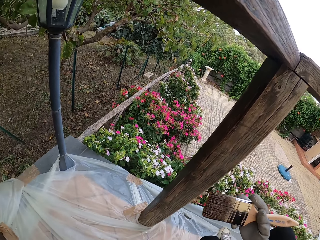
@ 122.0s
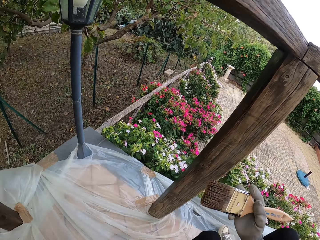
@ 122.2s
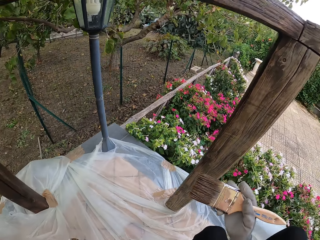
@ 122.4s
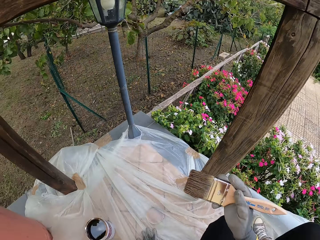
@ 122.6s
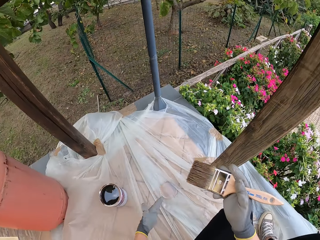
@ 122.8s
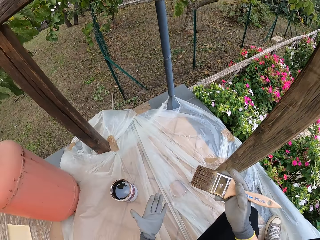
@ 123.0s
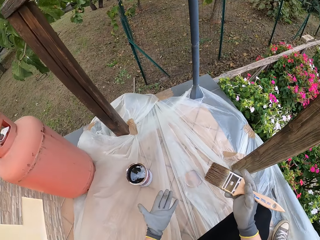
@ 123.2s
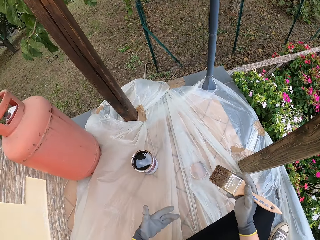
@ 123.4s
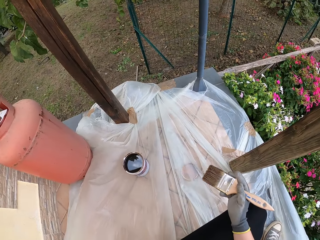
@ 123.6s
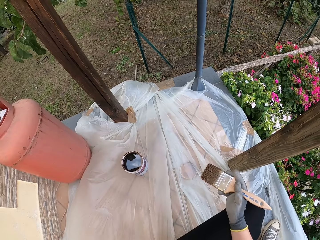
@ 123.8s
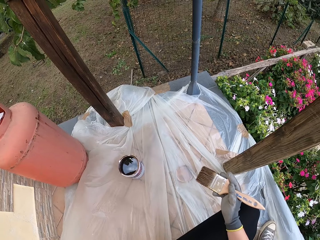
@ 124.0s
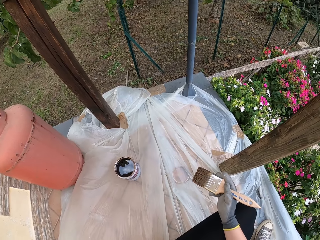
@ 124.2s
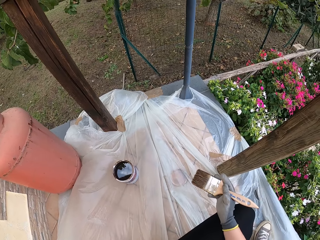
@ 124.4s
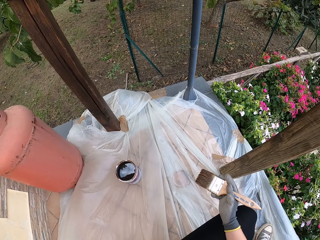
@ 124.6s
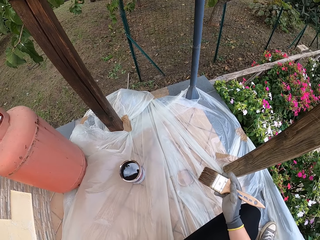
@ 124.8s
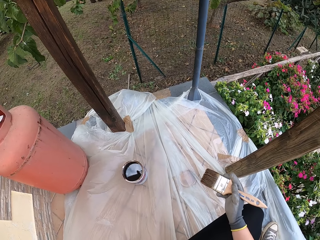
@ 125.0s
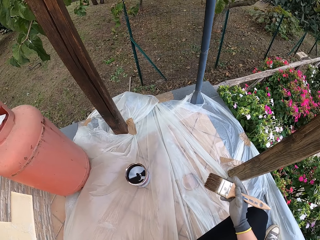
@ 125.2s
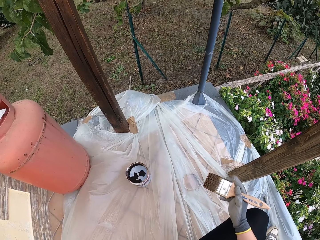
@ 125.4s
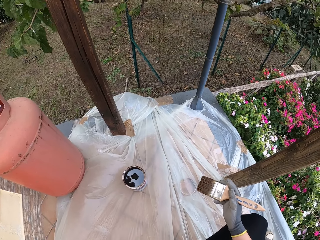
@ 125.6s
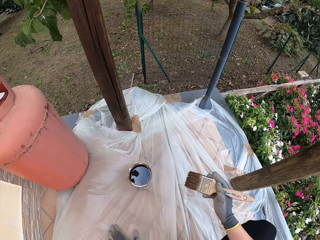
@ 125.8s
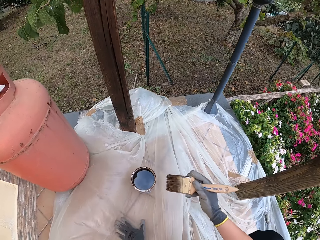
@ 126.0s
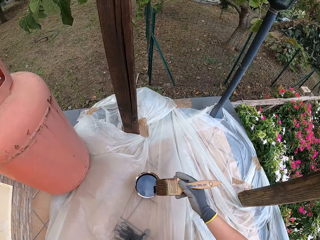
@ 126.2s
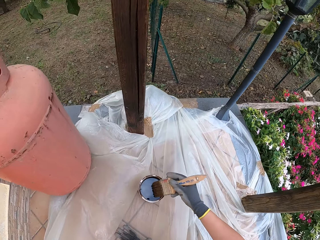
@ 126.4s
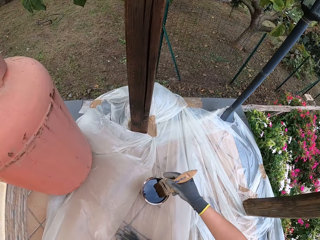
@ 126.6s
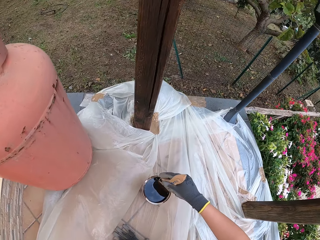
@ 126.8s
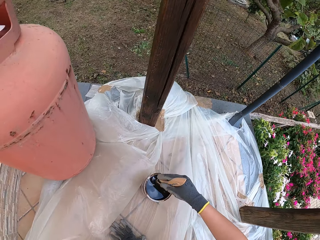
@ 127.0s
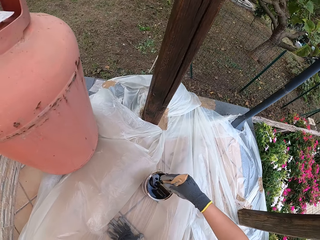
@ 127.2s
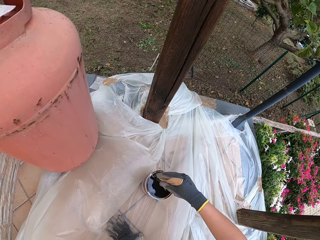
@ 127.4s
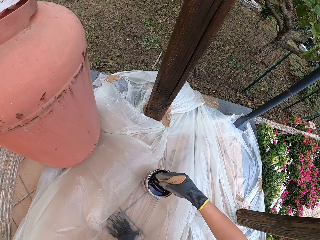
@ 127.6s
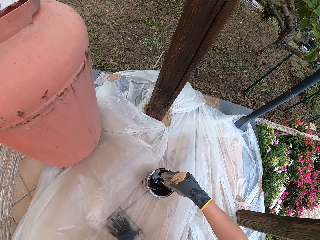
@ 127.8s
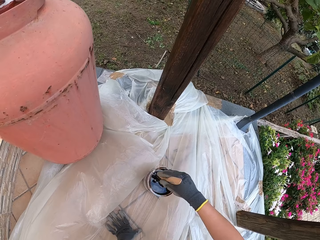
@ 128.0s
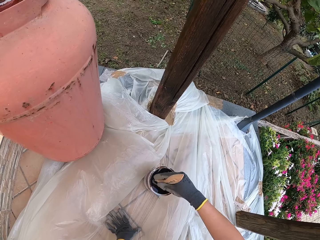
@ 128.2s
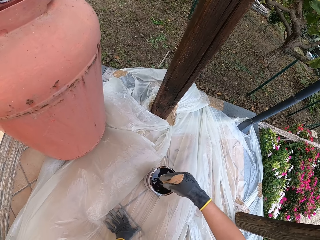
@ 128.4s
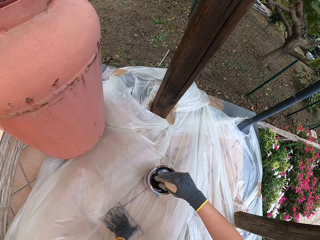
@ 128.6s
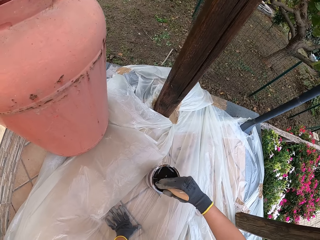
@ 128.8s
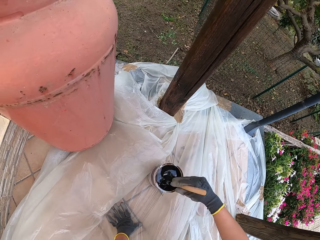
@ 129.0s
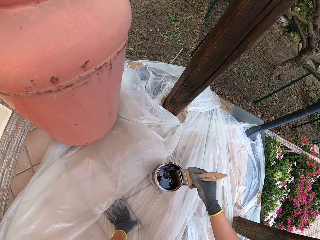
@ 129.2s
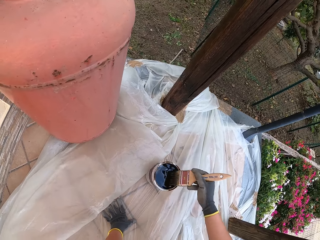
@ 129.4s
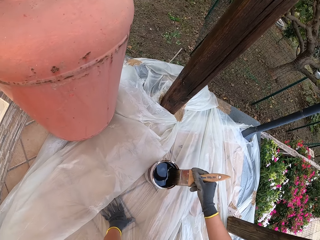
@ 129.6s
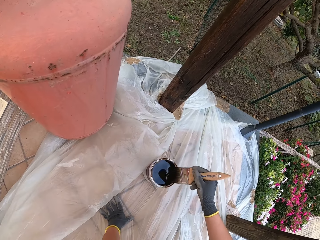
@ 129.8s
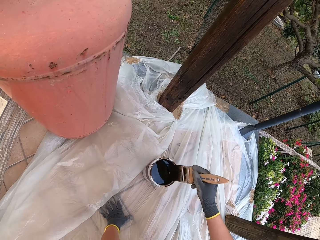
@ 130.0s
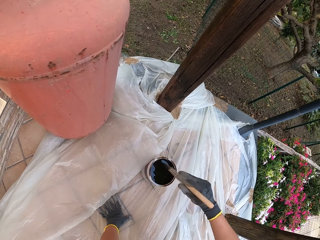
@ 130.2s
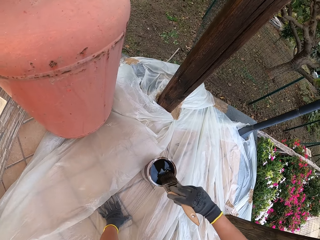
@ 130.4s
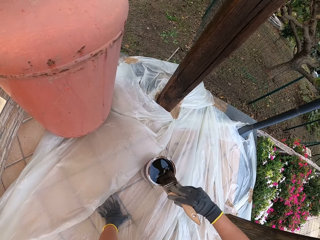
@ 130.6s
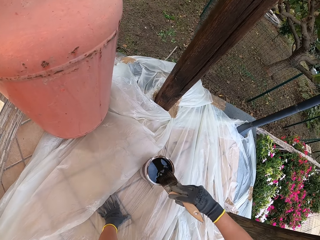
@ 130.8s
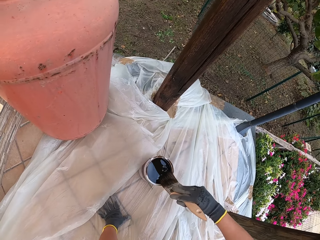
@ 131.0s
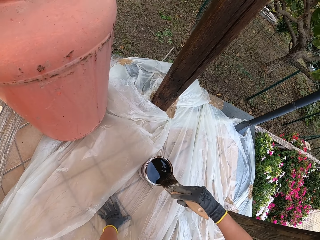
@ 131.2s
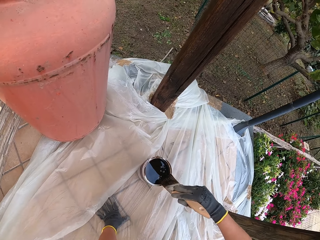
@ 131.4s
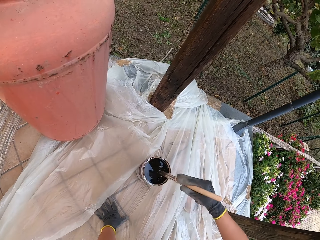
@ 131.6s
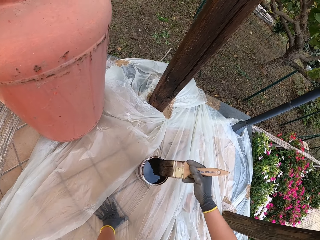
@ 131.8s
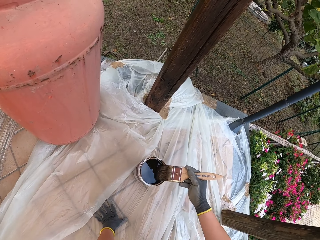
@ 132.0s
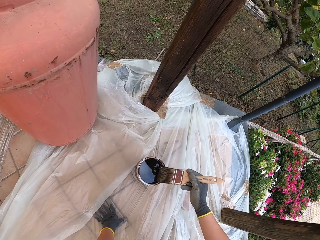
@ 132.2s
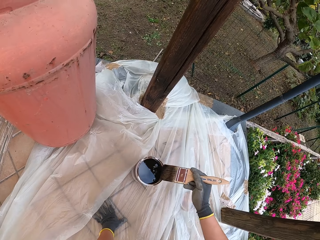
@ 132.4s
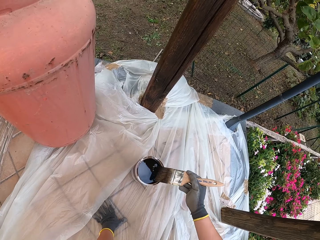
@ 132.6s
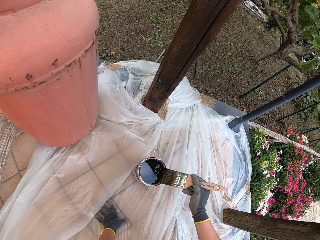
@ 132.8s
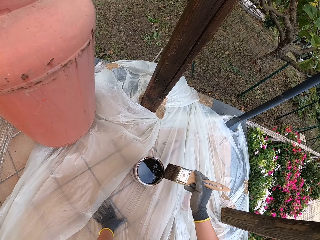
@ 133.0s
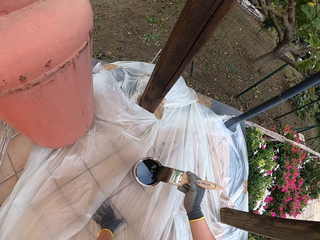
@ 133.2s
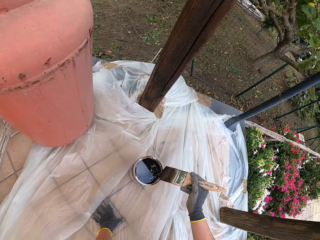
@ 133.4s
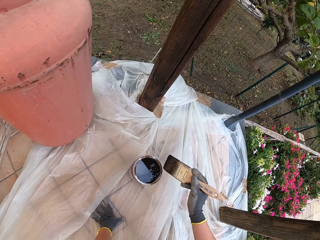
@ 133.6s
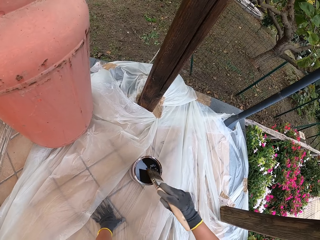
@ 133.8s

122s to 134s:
The camera wearer looks at his hand. He touches the polythene bag. He dips the paint brush into the paint can. He swirls paint in the paint can with the paint brush. He cleans the paint brush on the edge of the paint can.

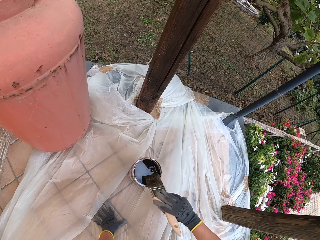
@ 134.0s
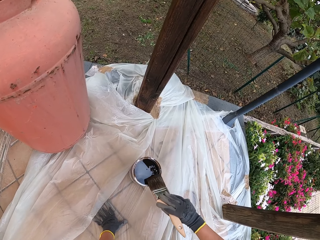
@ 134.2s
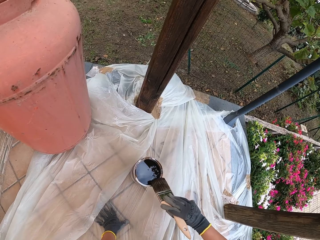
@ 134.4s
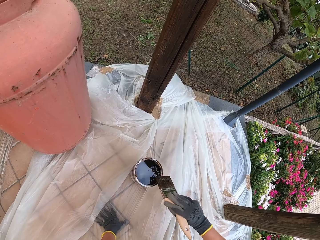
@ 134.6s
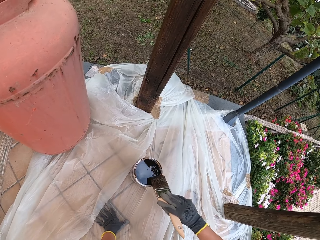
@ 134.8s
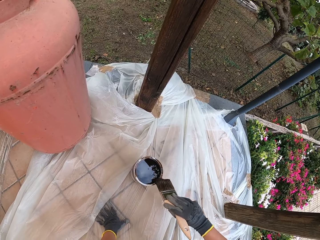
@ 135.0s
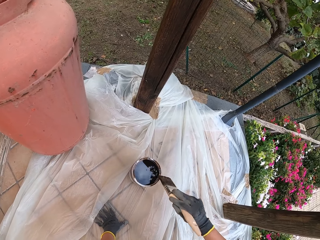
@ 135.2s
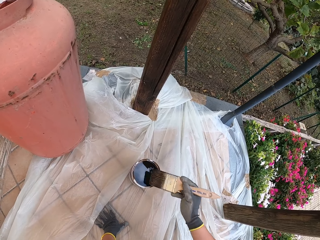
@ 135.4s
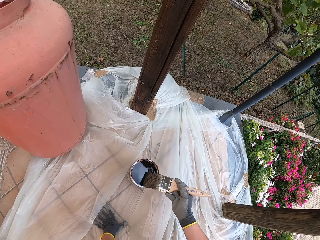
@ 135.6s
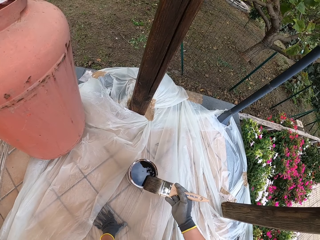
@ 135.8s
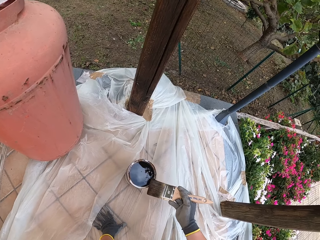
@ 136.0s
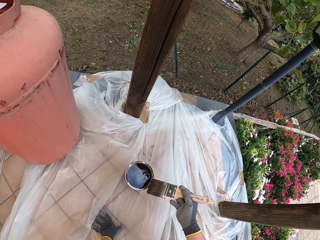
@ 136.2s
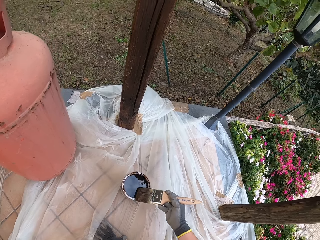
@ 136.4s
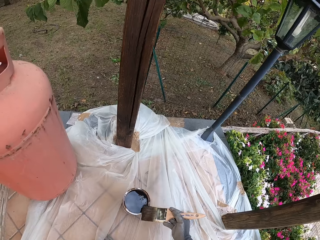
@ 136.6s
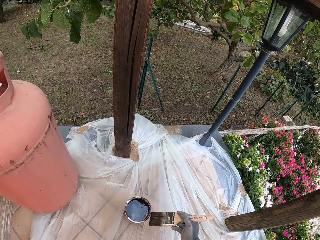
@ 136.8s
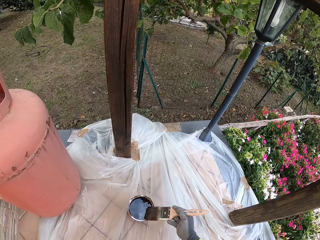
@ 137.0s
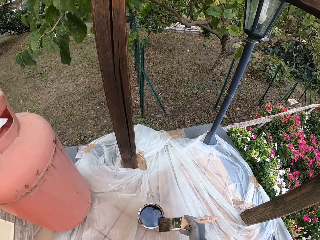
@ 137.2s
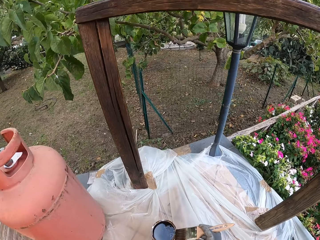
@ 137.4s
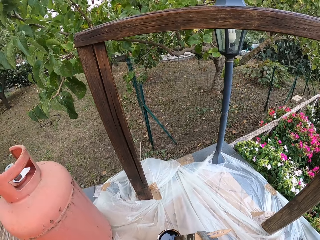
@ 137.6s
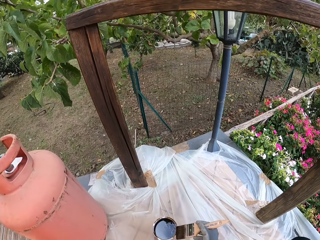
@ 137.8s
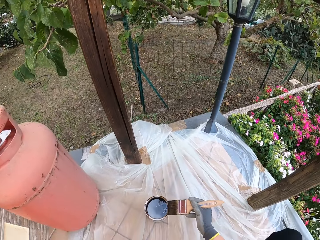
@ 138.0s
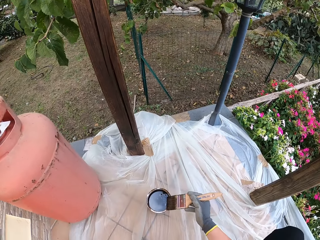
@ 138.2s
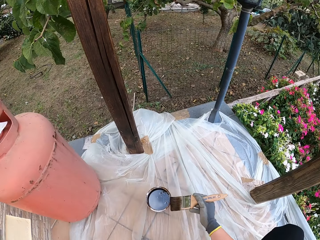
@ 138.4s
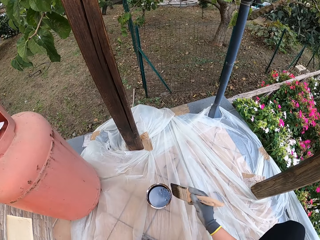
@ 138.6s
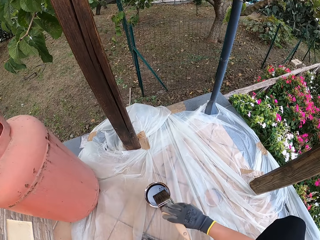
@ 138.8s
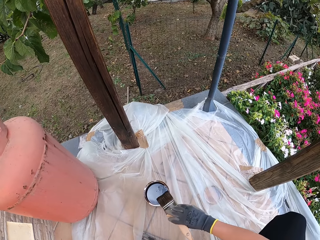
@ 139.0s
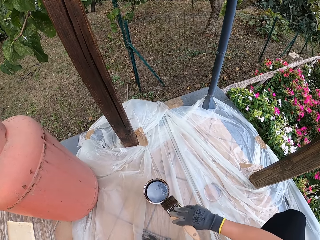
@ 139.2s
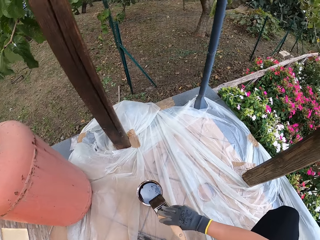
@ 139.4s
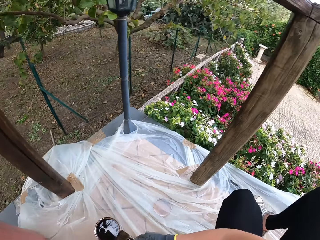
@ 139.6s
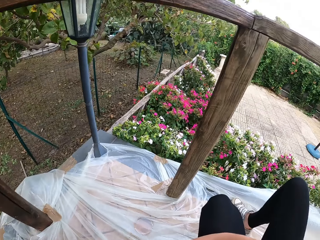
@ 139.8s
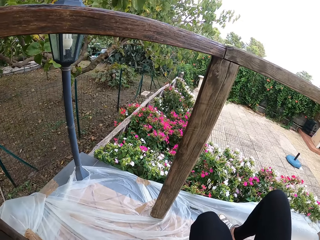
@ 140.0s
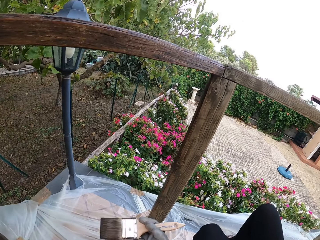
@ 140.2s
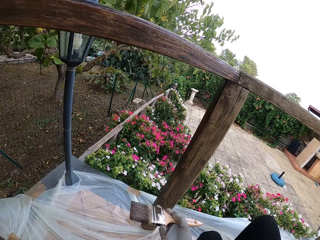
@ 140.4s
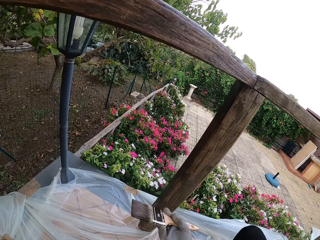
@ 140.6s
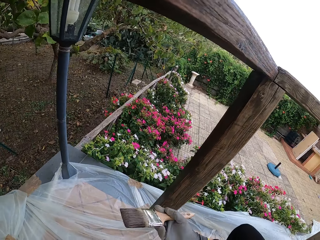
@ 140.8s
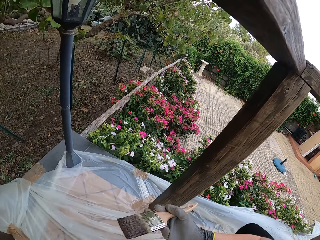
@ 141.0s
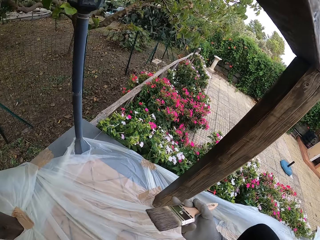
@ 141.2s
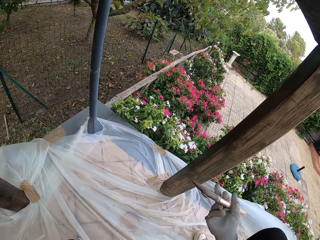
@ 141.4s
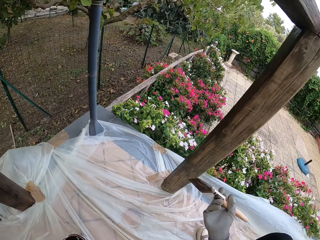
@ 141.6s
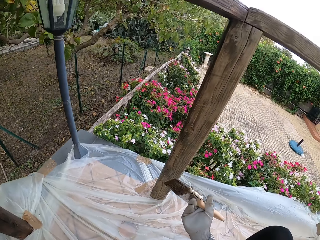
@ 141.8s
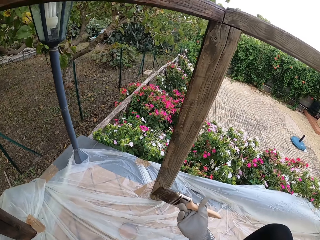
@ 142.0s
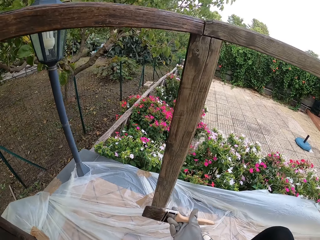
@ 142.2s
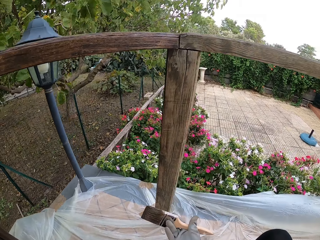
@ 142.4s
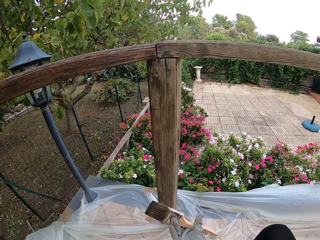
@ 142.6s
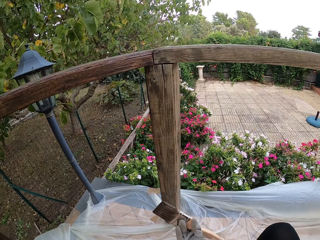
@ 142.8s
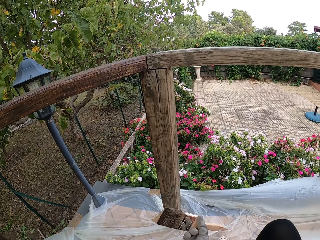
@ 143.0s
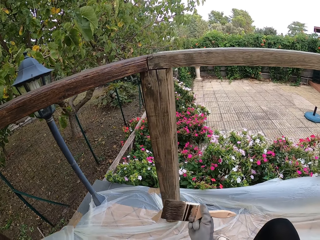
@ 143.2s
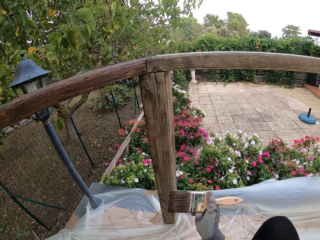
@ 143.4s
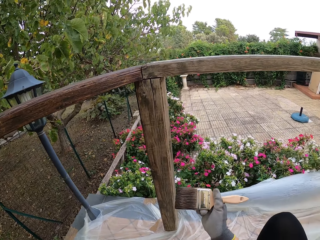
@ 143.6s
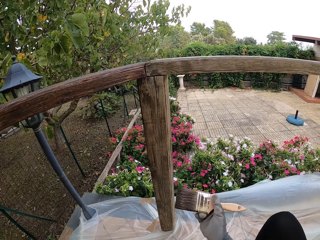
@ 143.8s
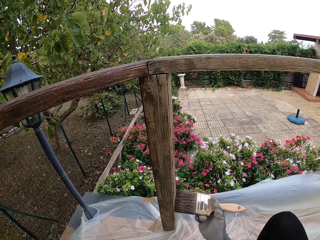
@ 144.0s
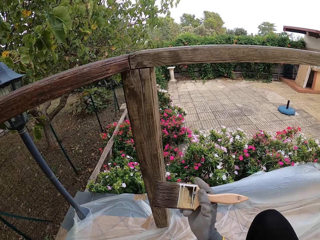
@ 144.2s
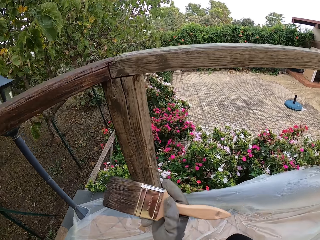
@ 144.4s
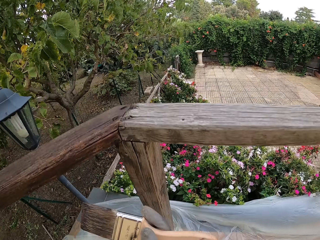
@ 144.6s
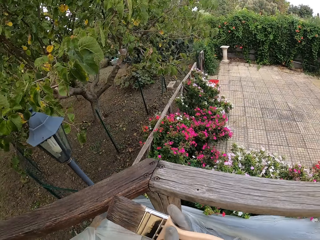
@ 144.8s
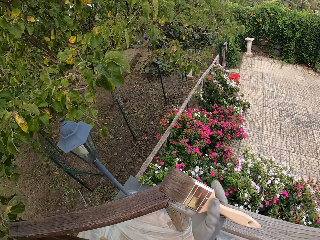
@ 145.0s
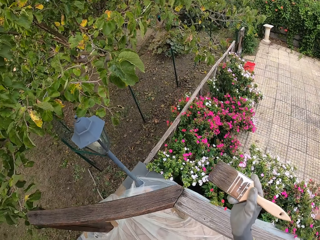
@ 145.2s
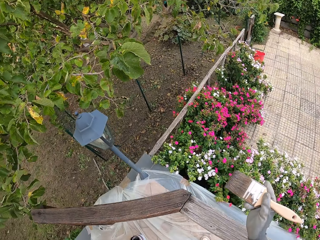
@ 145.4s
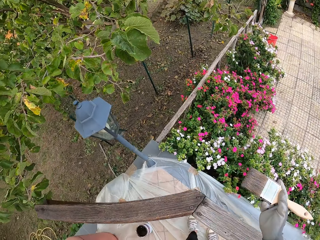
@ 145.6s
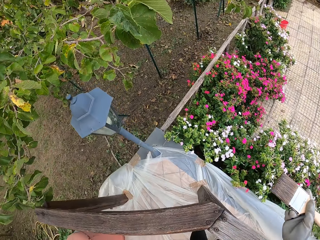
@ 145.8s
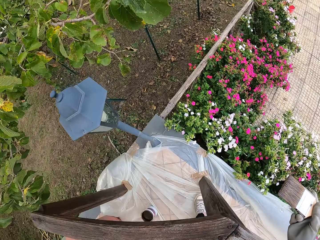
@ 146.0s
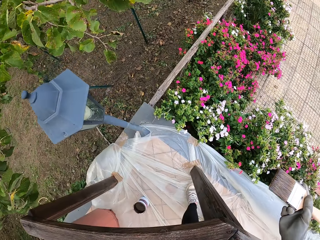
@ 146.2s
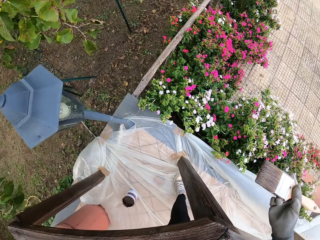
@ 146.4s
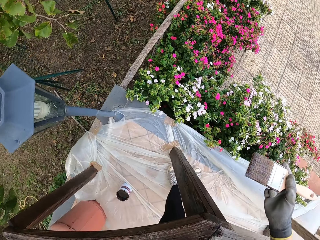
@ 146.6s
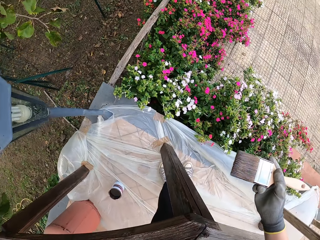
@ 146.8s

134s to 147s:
The camera wearer lifts the paint brush. He moves his leg. He moves his leg again.
